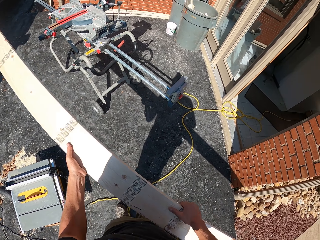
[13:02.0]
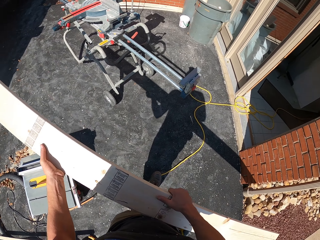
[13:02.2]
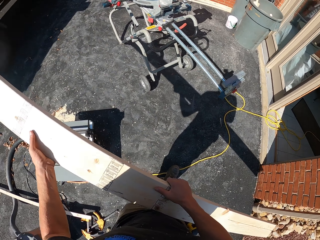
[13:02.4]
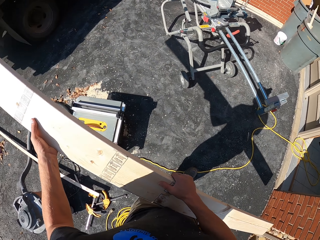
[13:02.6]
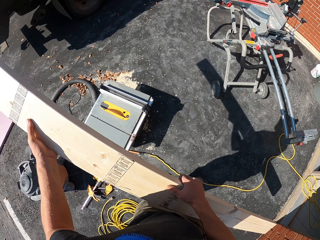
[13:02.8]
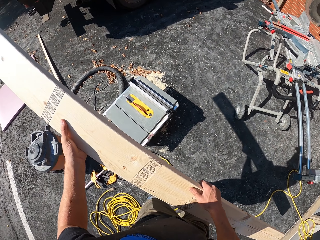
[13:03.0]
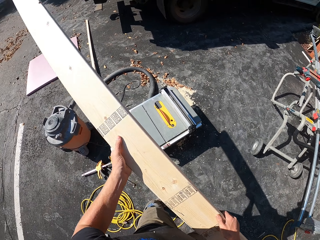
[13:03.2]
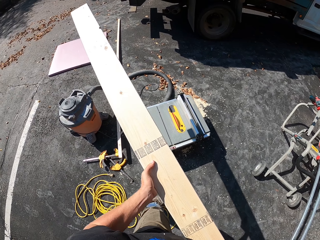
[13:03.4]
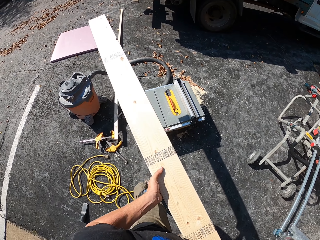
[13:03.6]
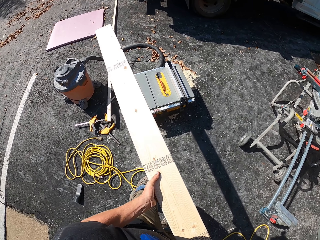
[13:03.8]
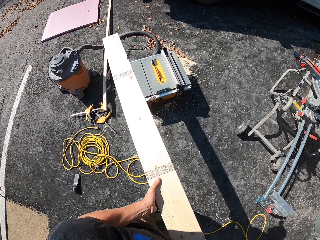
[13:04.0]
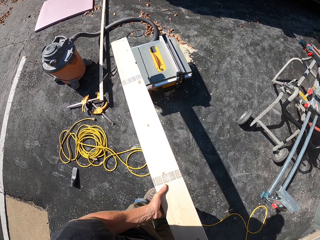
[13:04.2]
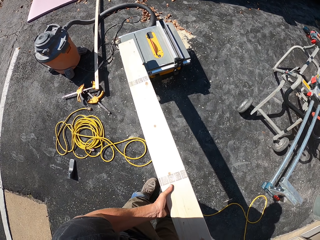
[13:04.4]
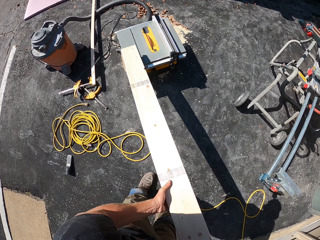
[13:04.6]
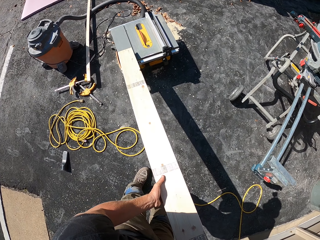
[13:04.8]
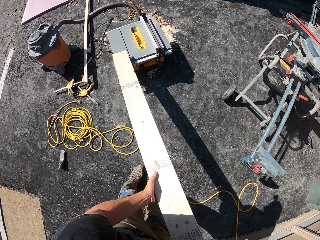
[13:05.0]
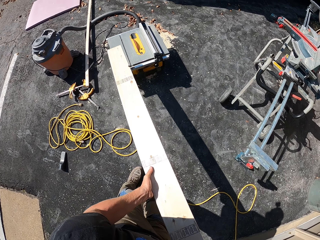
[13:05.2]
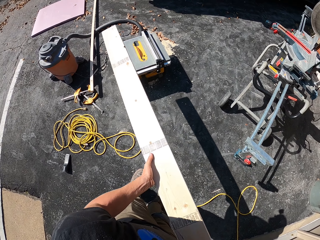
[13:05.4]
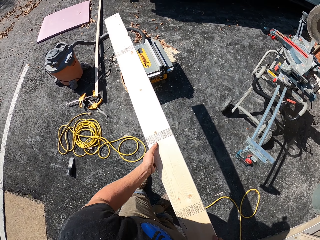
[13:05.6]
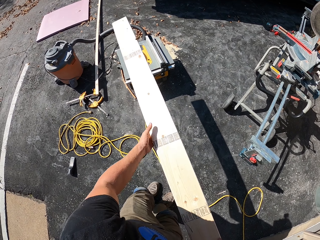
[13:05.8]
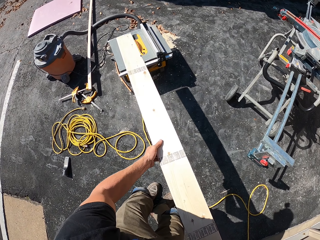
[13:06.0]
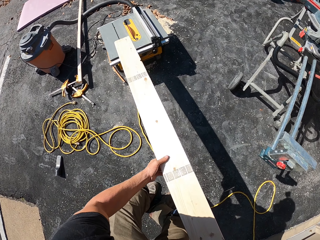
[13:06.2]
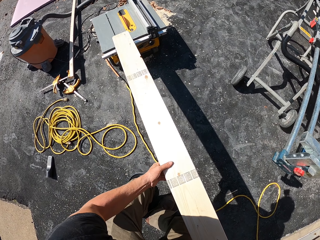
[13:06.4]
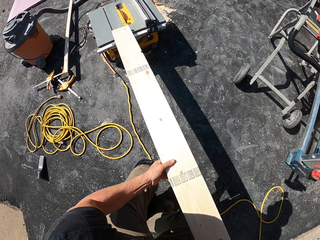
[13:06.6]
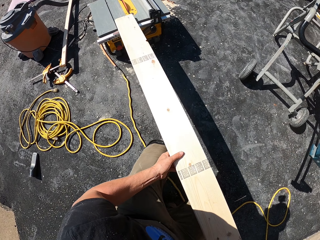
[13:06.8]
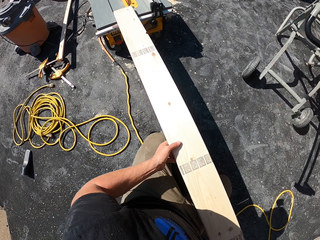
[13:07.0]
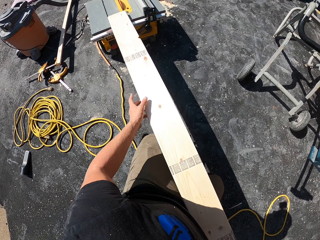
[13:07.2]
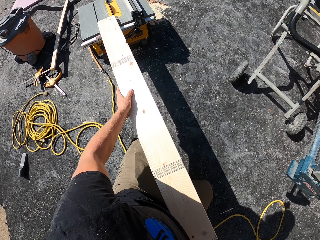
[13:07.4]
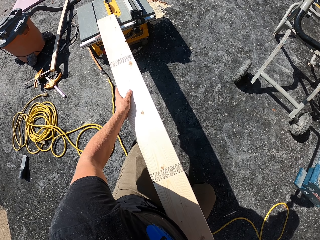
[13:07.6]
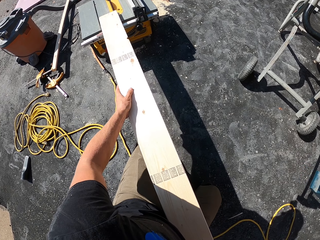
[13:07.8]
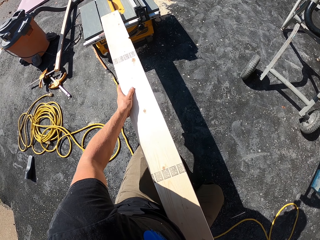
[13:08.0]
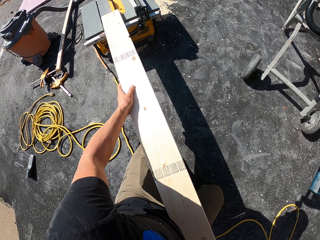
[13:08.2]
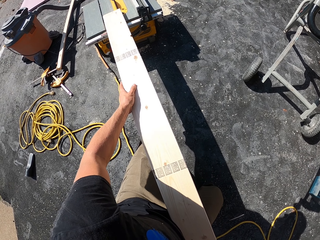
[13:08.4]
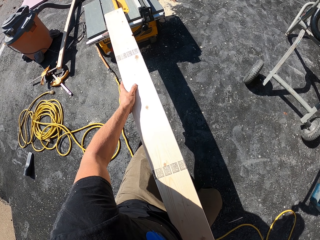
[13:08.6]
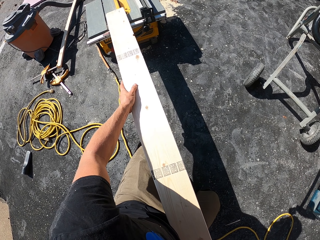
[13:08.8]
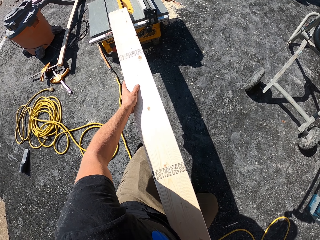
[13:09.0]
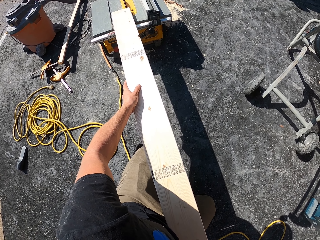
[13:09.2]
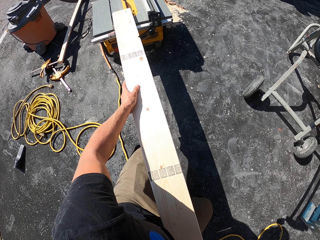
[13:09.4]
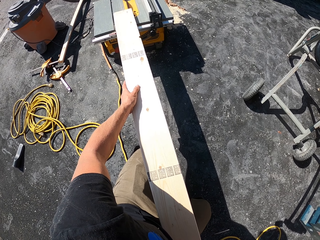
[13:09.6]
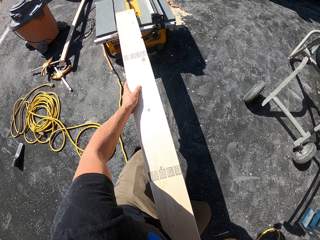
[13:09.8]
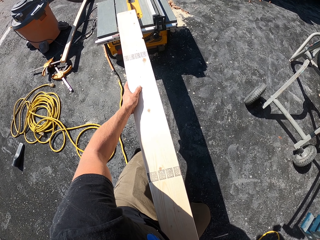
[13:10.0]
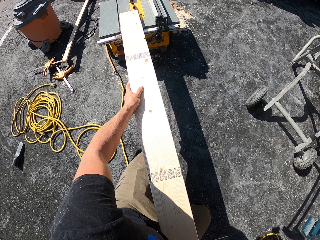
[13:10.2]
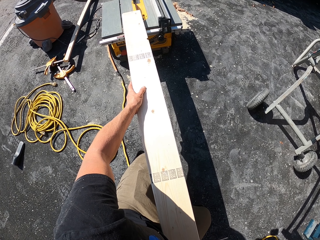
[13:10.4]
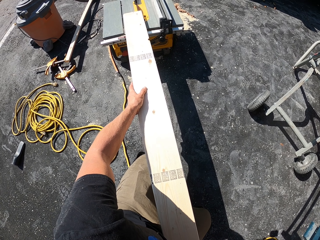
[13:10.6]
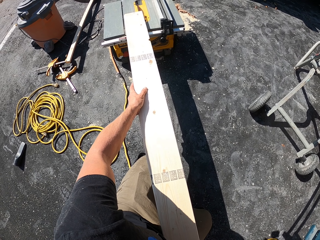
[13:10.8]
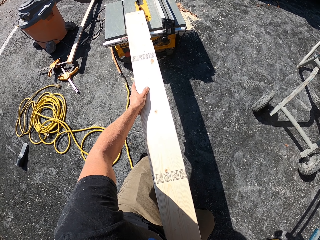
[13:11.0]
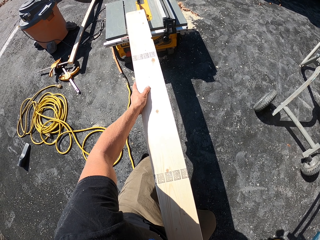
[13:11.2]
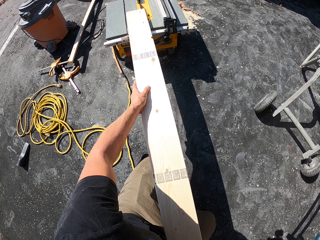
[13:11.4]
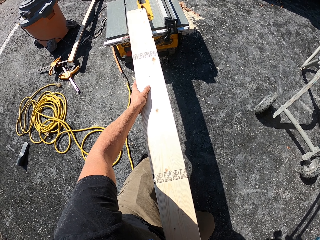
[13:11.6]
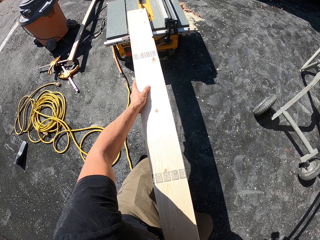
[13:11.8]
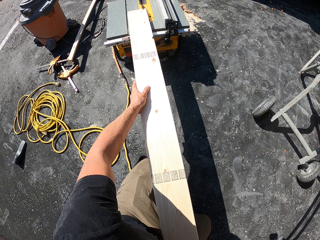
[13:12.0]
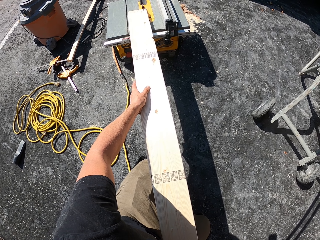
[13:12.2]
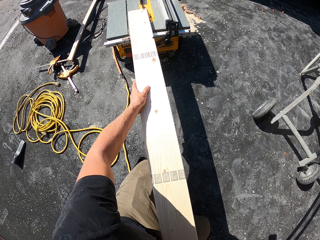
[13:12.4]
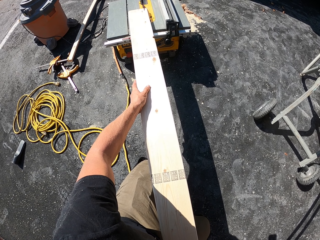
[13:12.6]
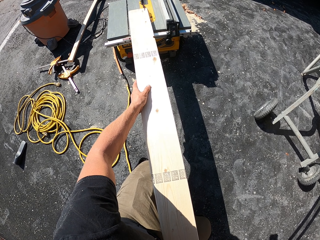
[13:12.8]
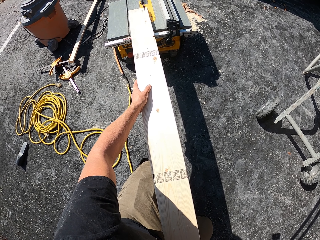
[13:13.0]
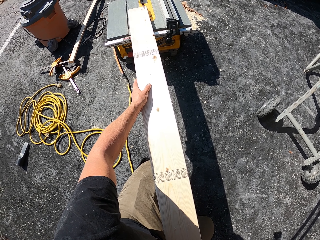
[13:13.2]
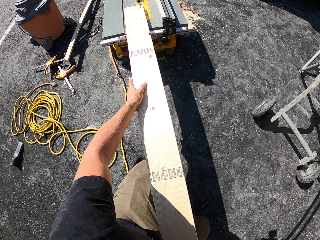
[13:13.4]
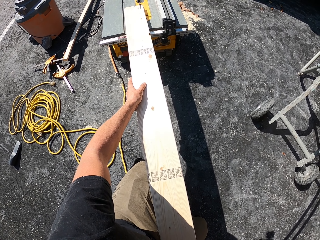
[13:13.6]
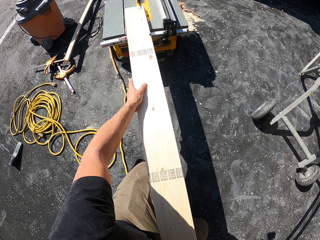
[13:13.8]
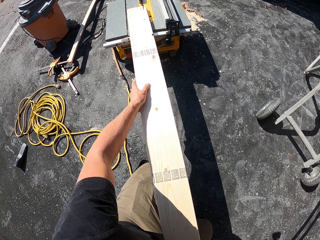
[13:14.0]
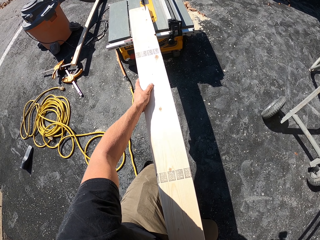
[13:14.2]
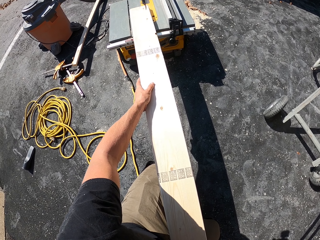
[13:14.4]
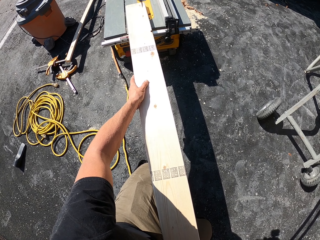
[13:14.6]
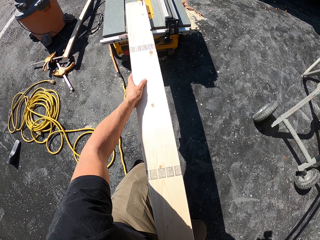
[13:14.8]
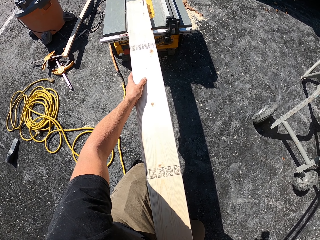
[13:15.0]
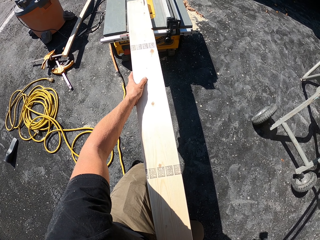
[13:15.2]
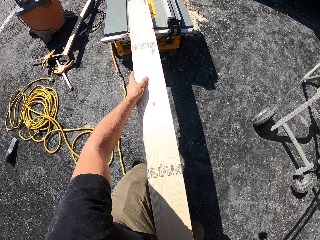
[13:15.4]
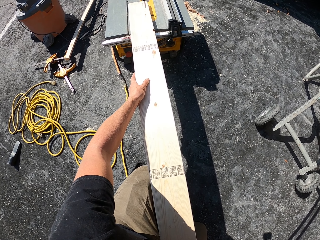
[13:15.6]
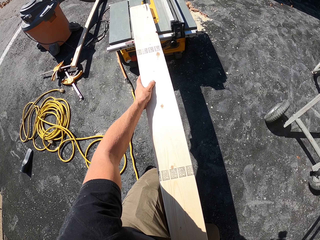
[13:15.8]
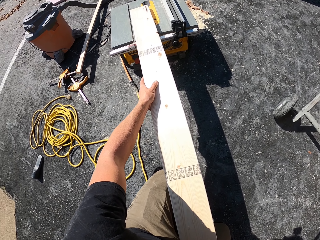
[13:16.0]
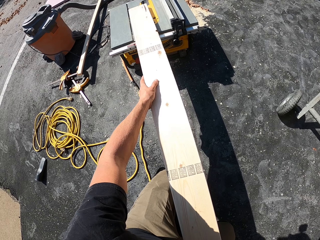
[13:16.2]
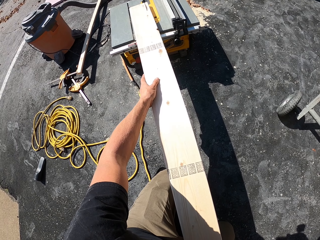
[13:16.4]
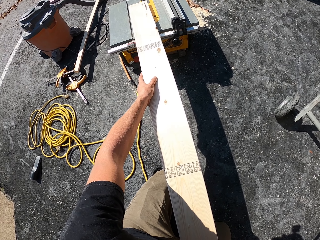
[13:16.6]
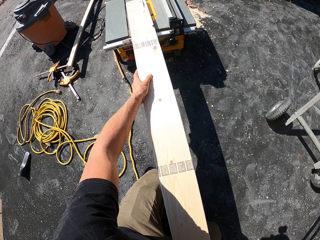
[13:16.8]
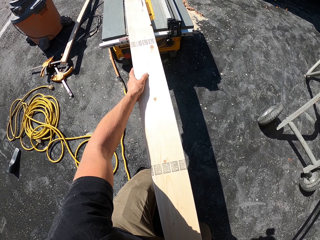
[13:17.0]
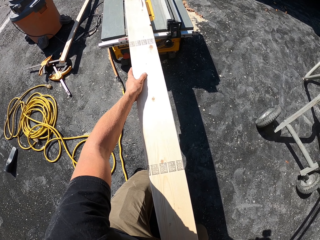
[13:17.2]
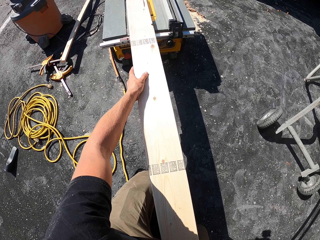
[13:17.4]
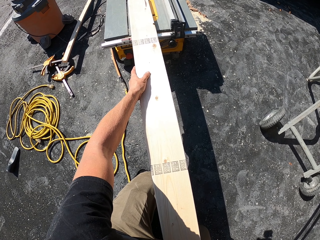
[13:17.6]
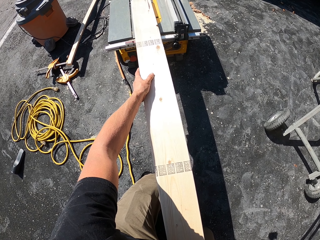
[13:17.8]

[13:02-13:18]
The camera wearer carries the wood. They put the timber on the woodcutting machine. They cut the timber with the woodcutting machine. They cut the wood on the table saw.

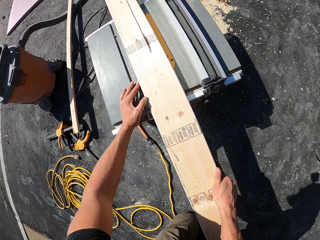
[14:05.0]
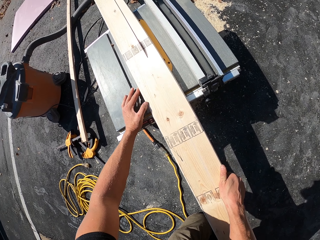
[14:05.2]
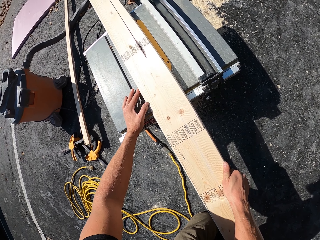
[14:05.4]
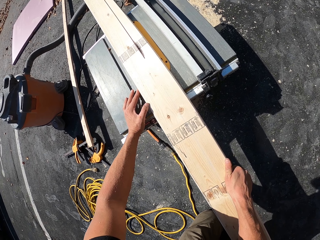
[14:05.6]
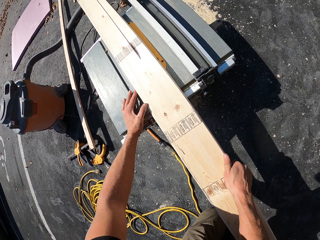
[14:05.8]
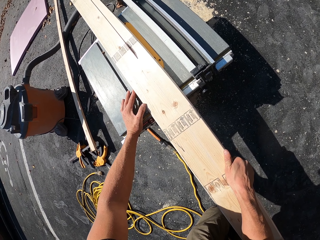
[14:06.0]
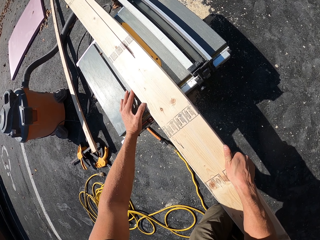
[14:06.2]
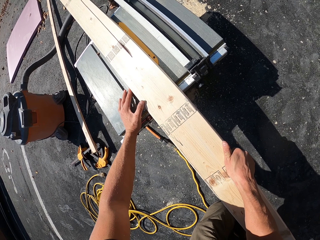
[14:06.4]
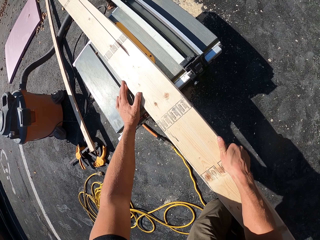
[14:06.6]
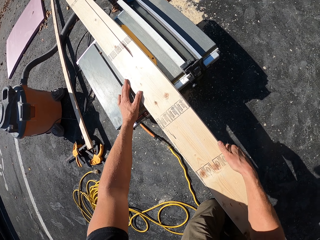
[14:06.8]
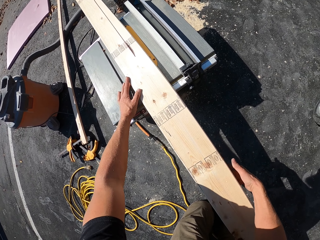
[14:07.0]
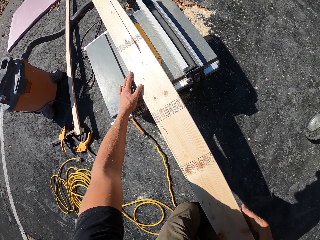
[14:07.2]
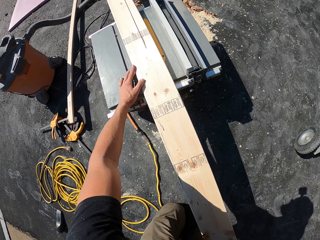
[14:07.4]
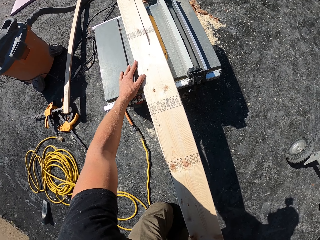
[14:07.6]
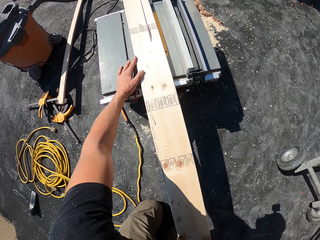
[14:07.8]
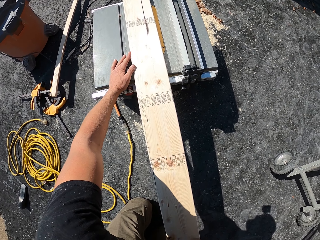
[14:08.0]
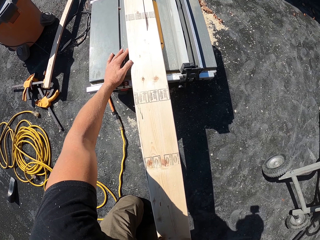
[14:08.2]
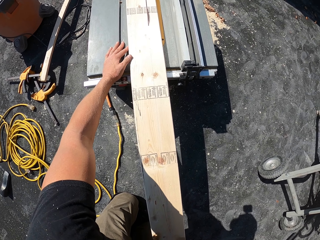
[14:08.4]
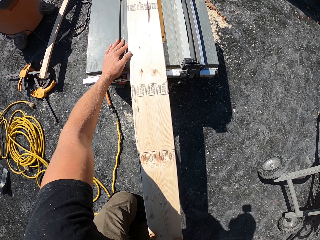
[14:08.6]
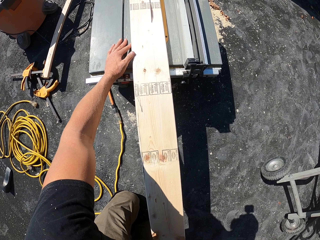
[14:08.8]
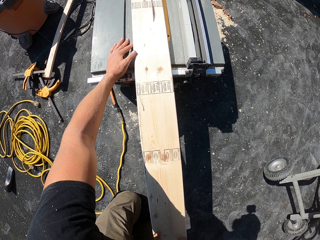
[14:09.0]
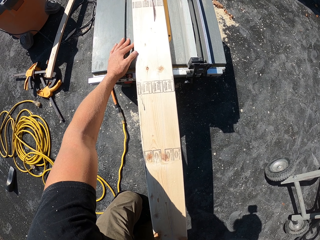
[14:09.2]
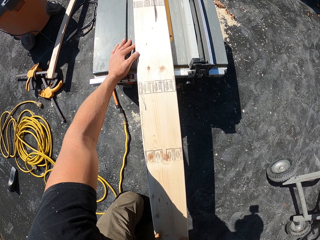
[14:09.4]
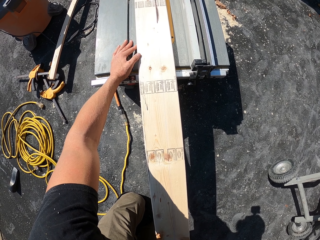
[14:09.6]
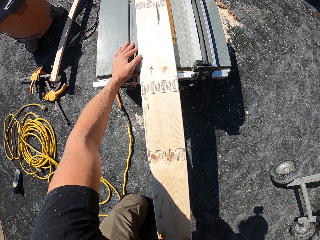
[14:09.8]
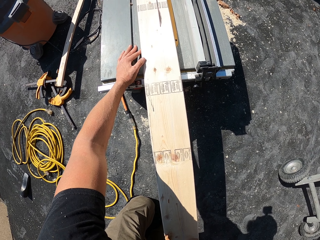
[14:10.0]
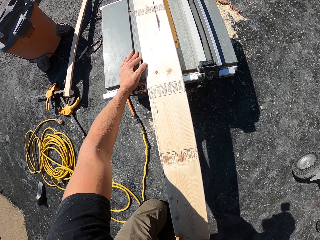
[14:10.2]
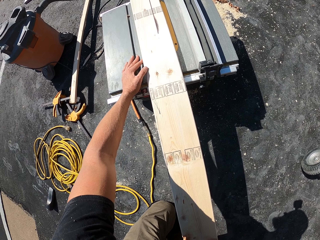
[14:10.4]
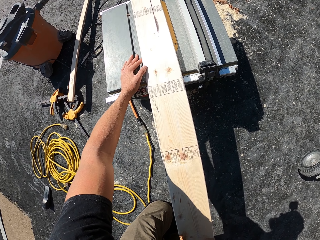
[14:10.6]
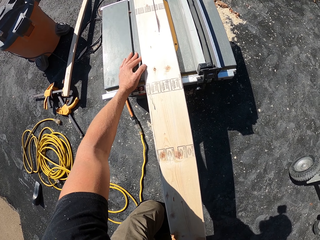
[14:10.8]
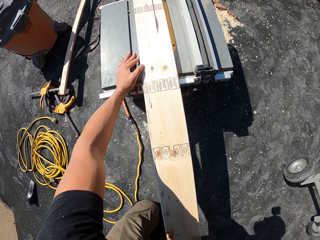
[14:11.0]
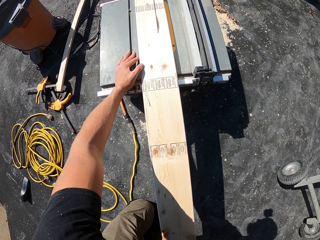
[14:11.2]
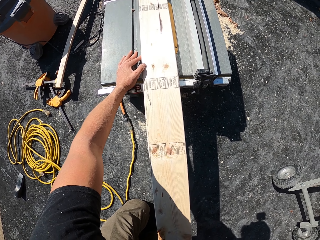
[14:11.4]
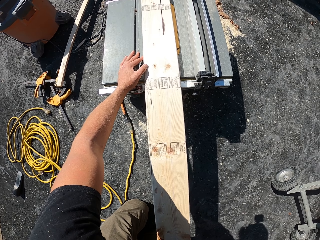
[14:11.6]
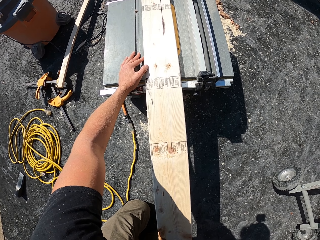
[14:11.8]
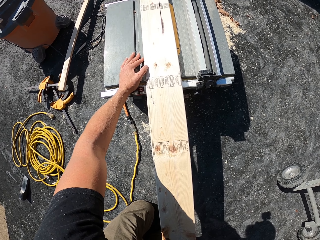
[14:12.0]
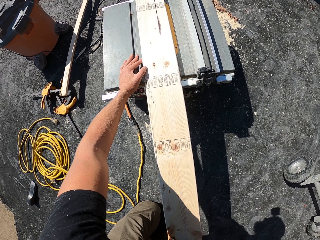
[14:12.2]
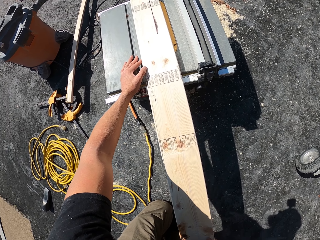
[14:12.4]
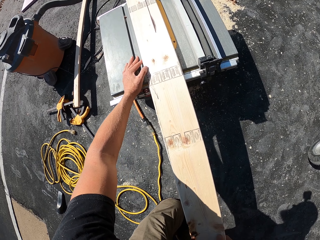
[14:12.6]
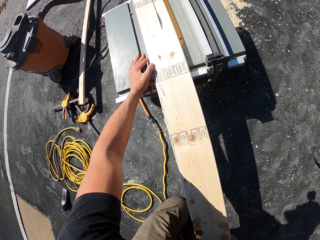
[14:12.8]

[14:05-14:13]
The camera wearer adjusts the right hand on the wood.
